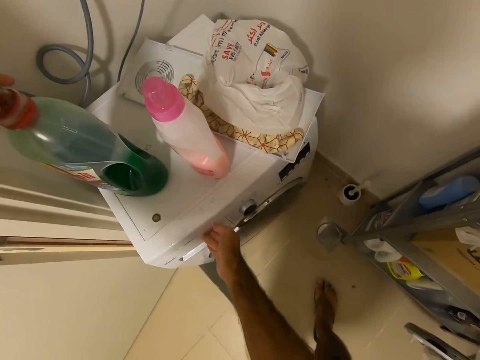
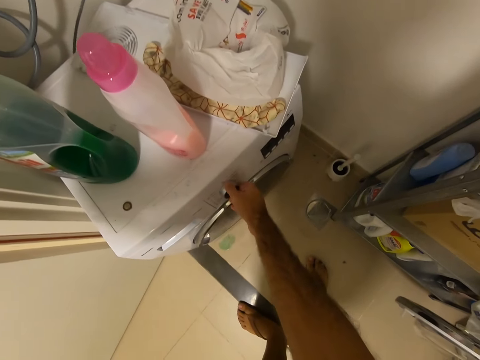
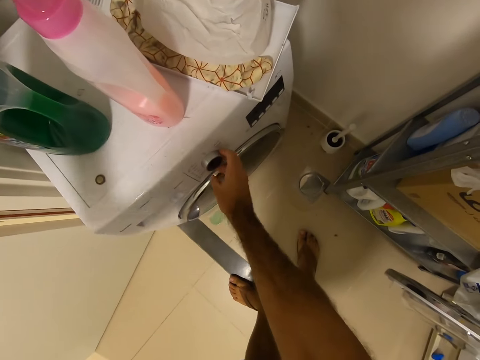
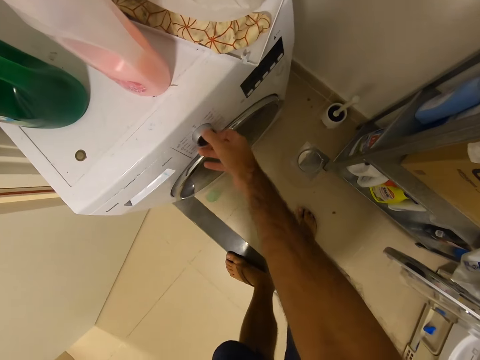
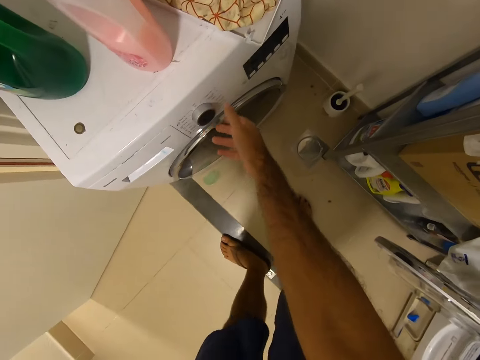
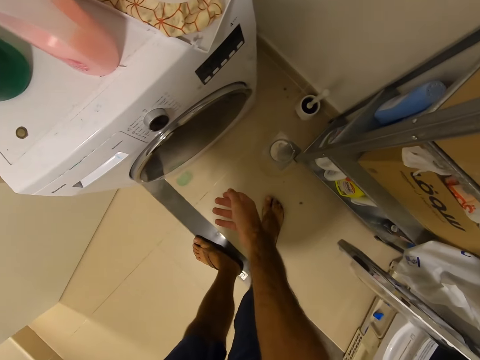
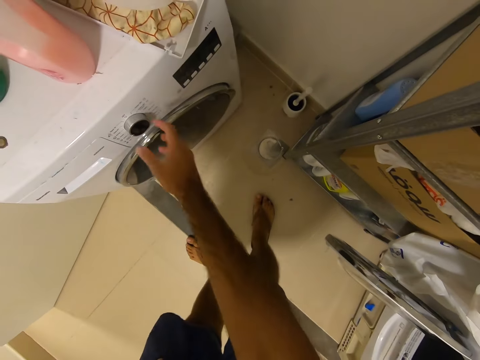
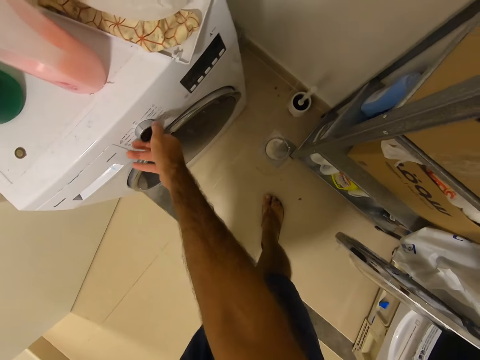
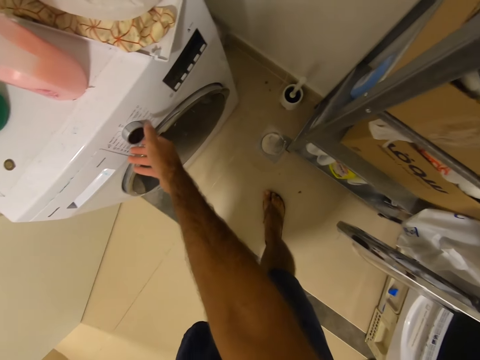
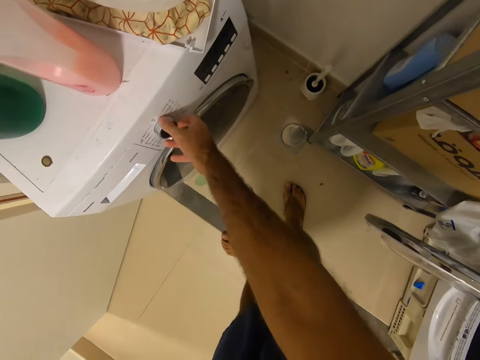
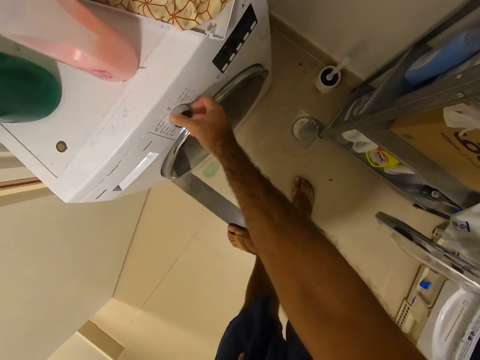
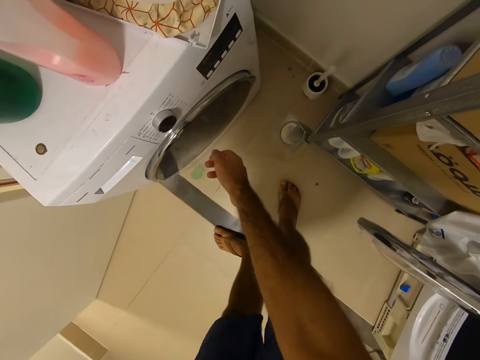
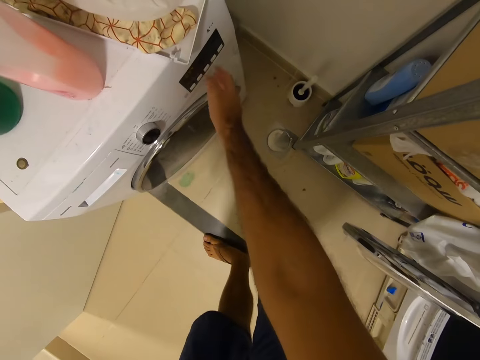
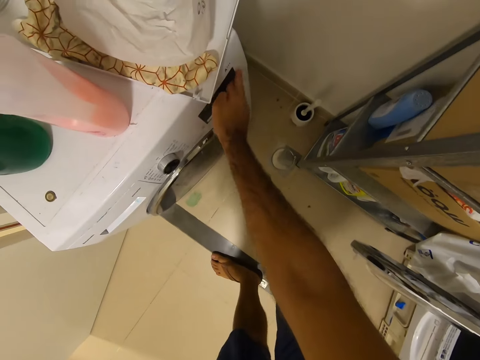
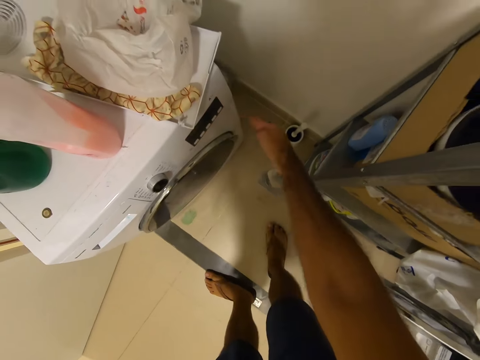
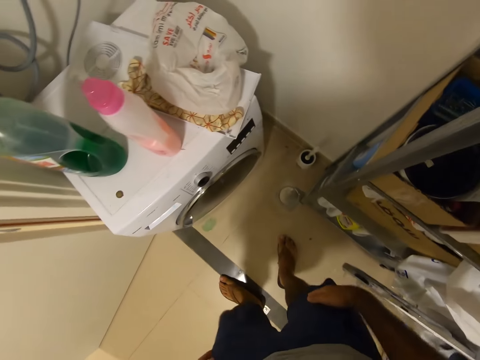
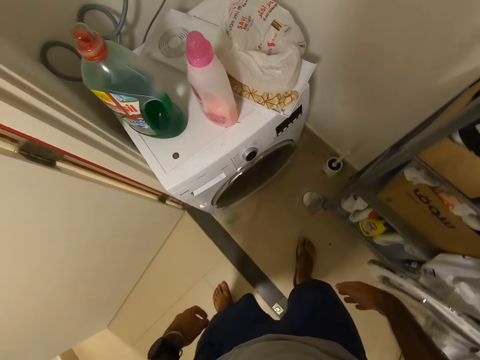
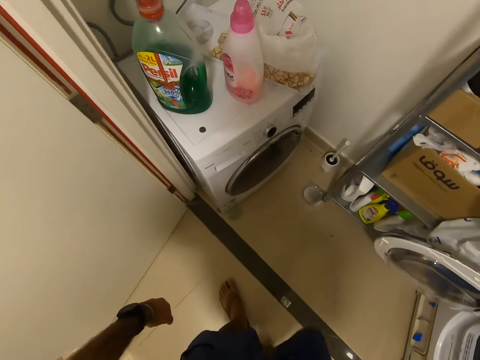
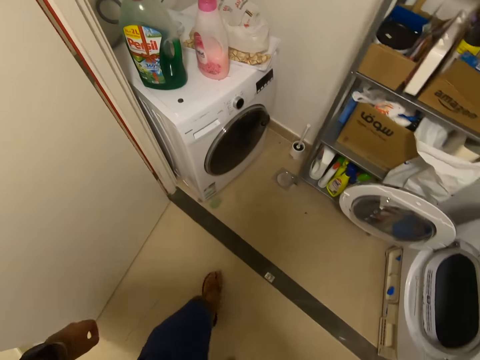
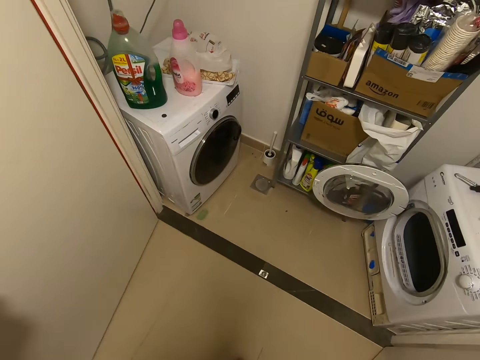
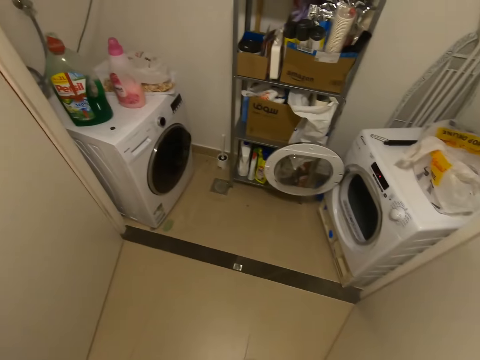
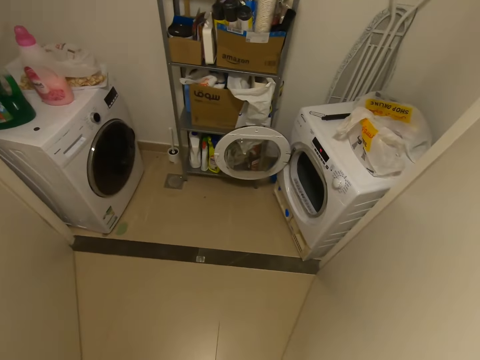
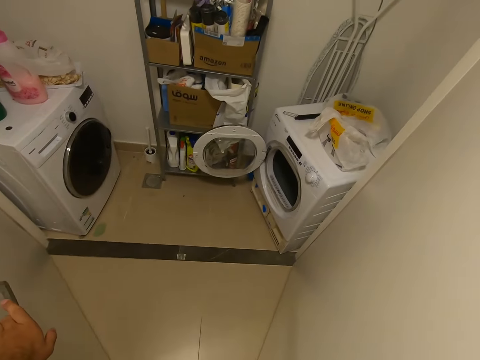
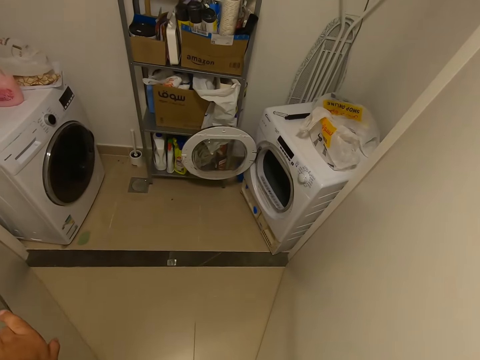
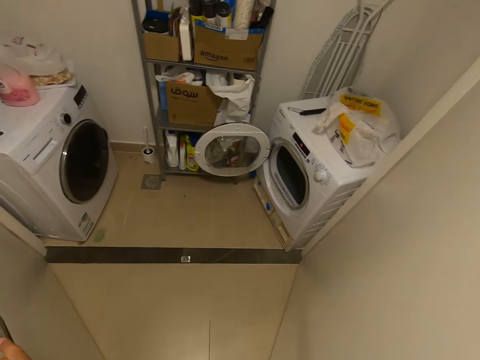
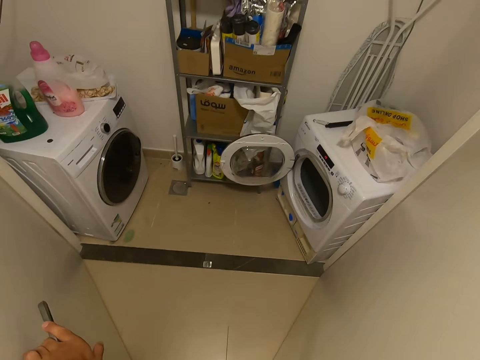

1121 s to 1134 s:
The camera wearer closes the detergent drawer. They turn a knob on the washing machine. They press a button on the washing machine. They set the time on the washing machine. They walk on the floor. They open the door.

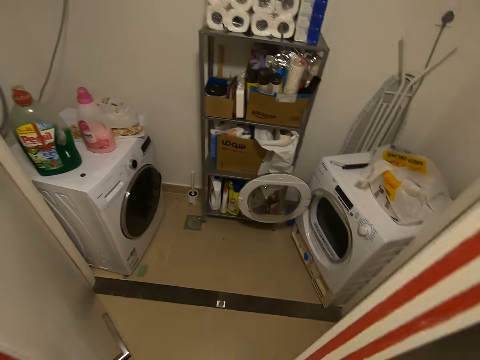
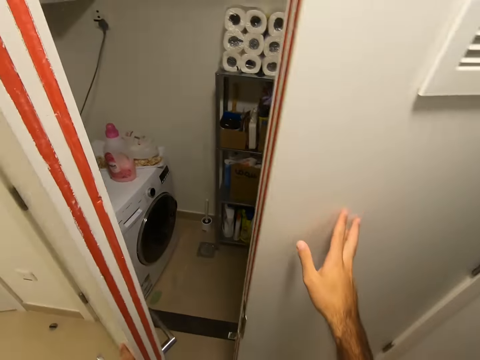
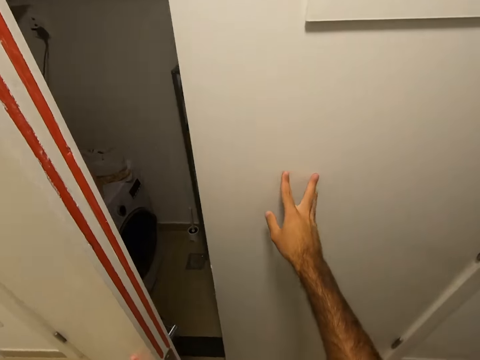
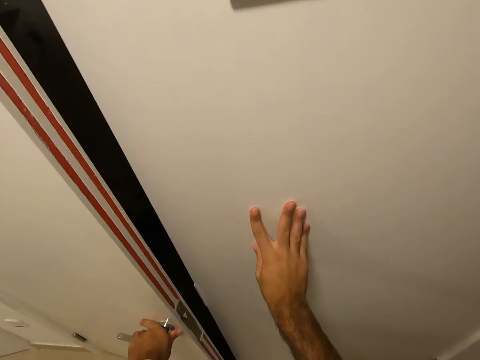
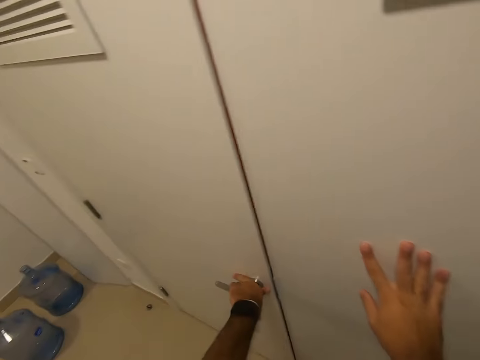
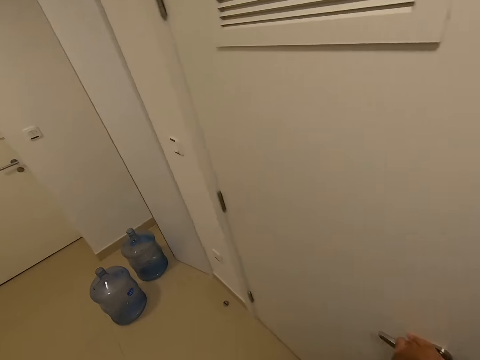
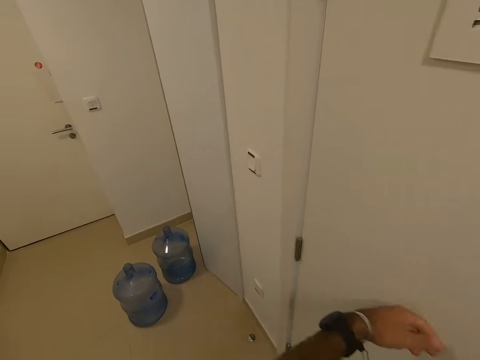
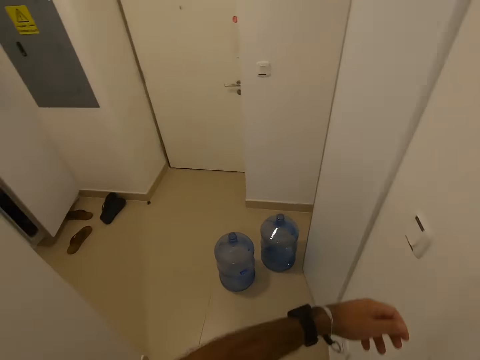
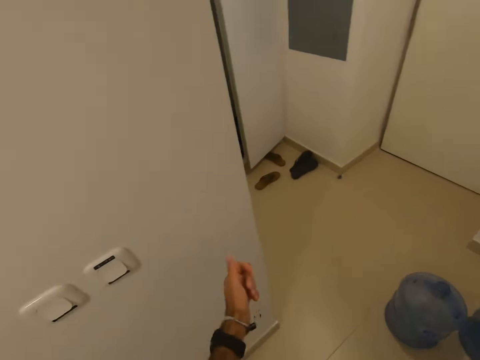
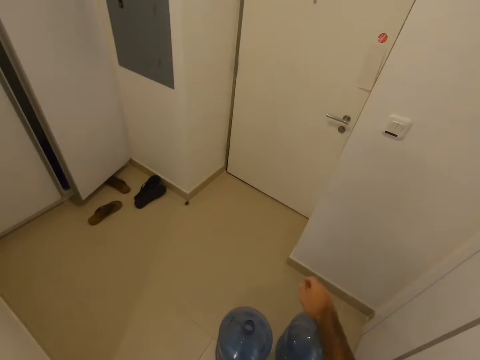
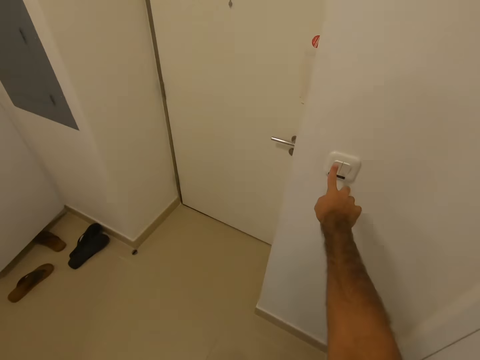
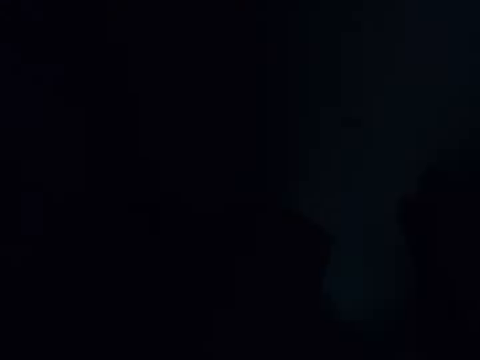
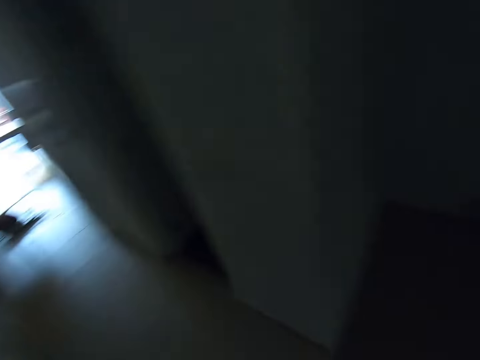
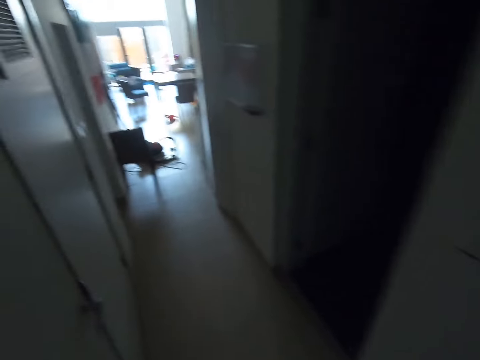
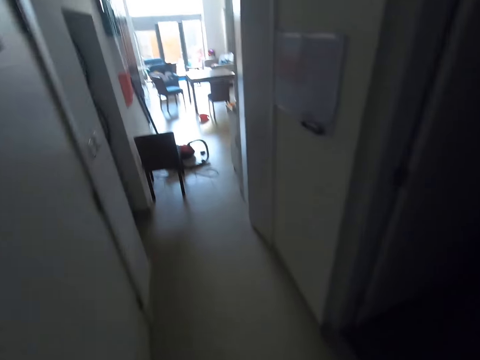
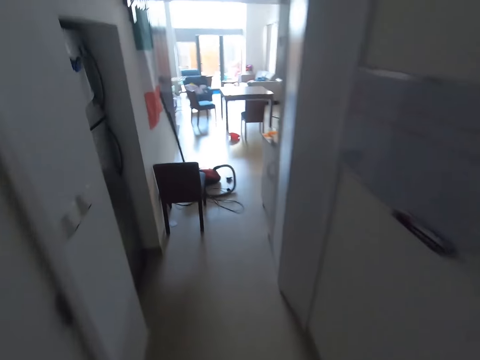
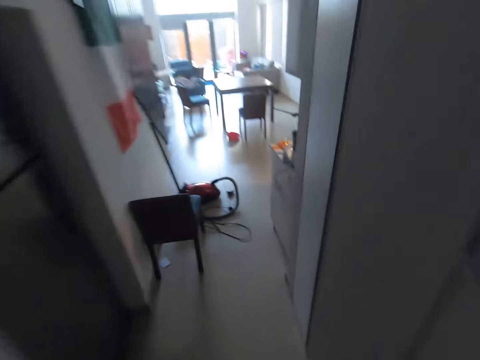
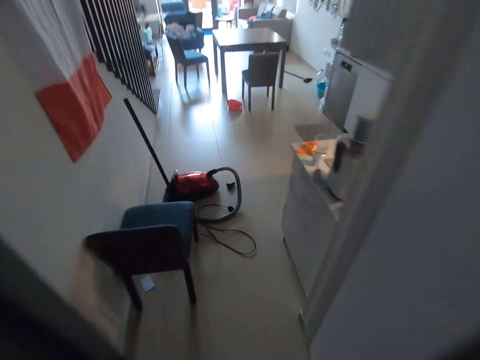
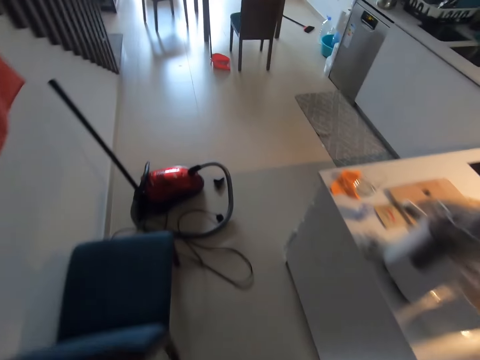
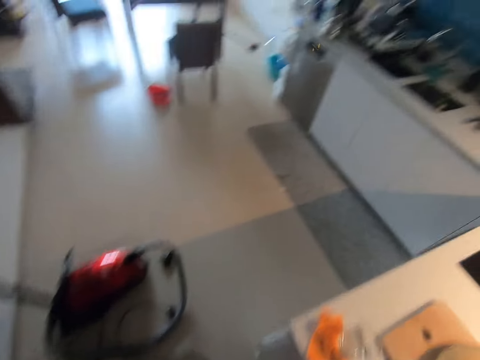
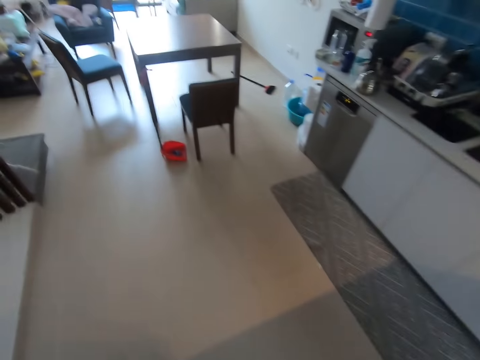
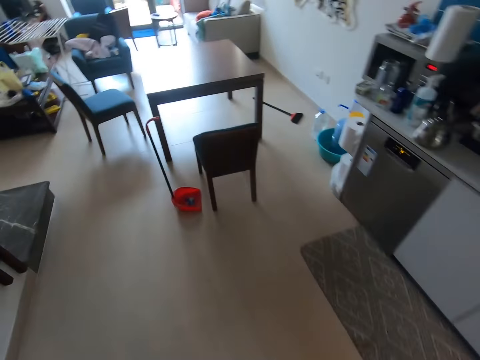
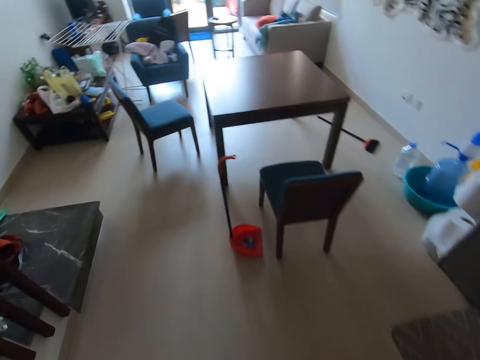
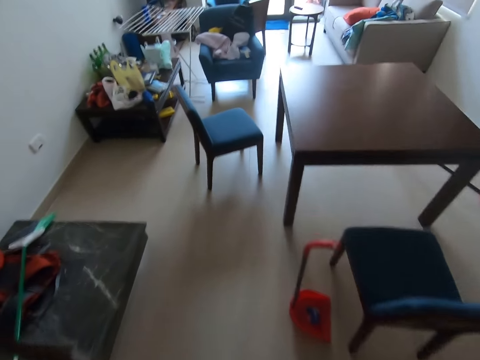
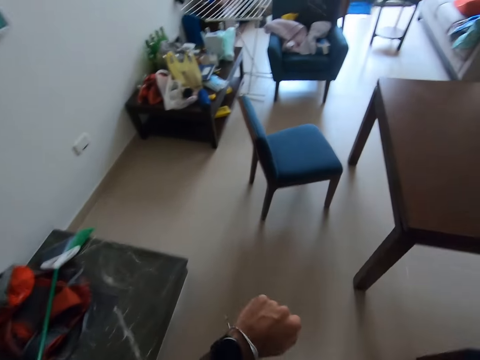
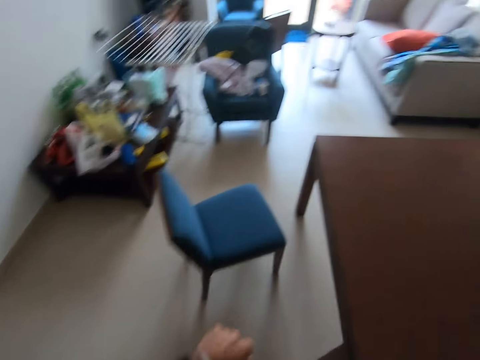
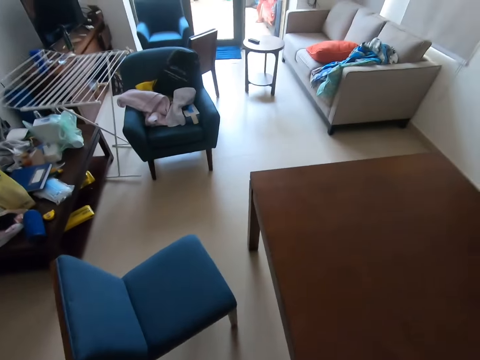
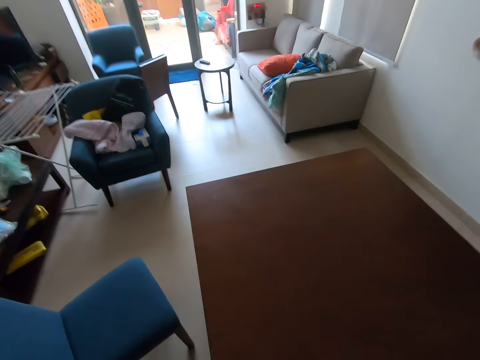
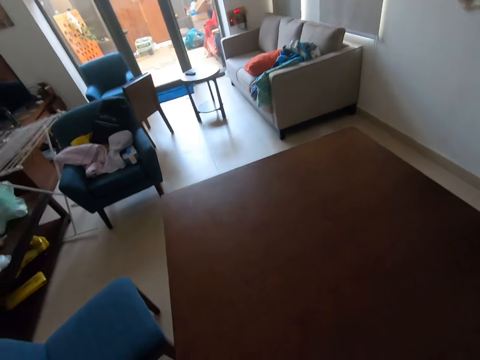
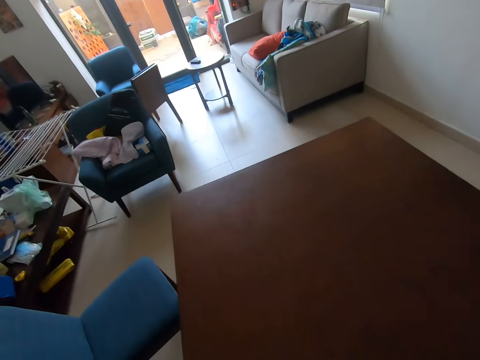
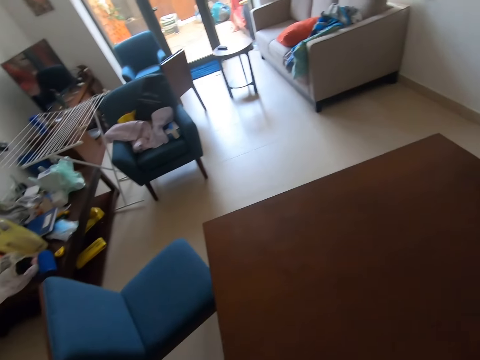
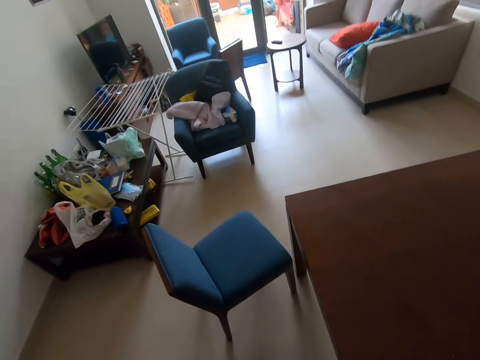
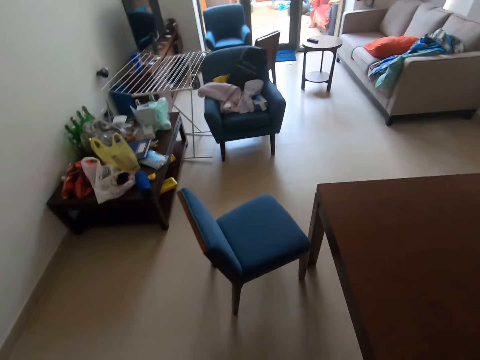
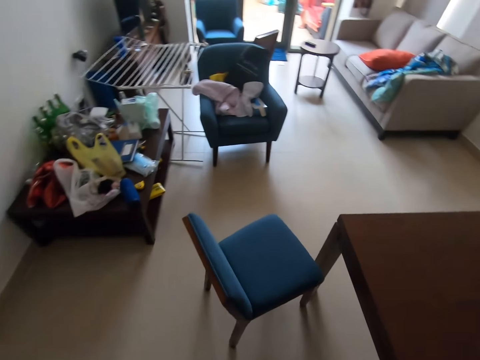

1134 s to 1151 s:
The camera wearer closes the doors. They walk on the floor, switch off the lights, and walk to the living room. They pull the table.
